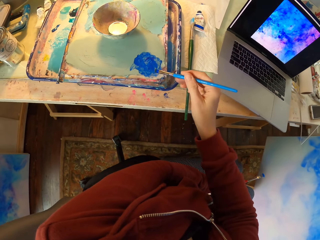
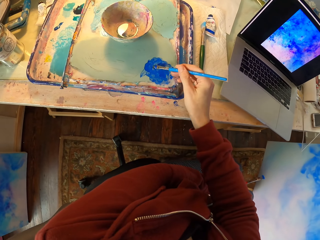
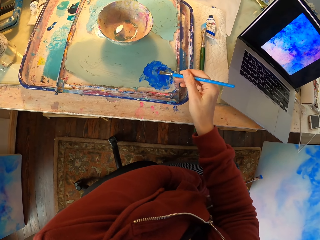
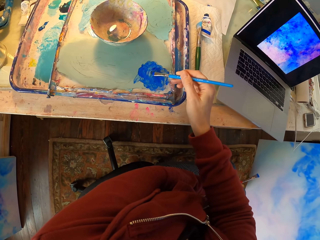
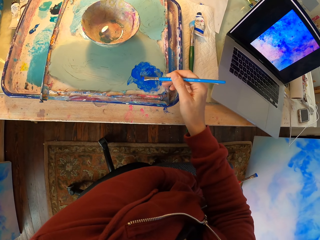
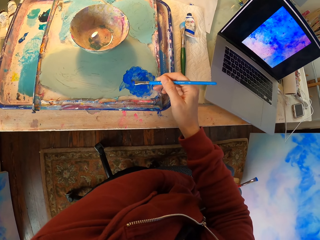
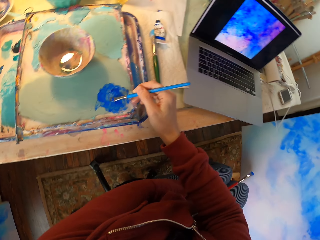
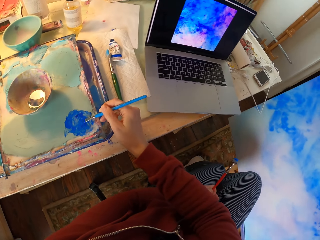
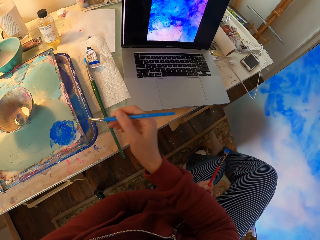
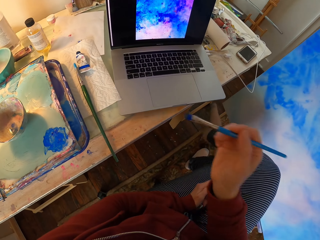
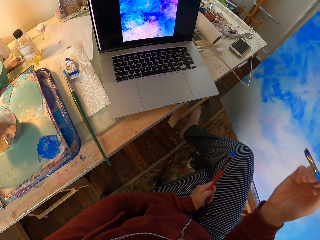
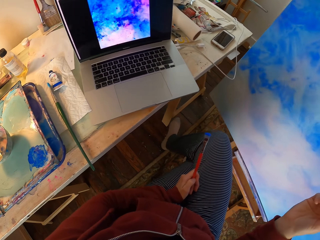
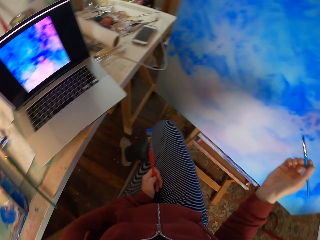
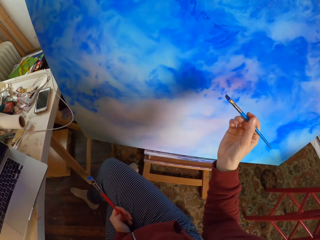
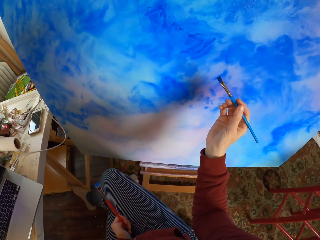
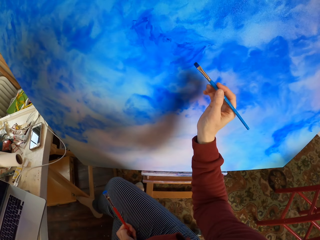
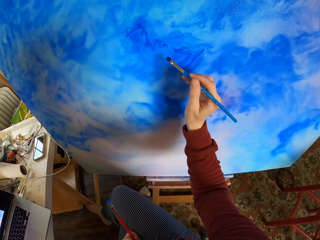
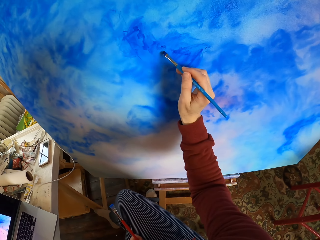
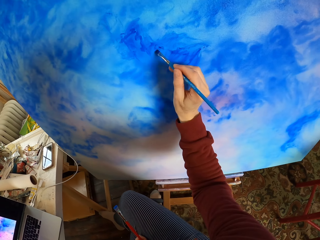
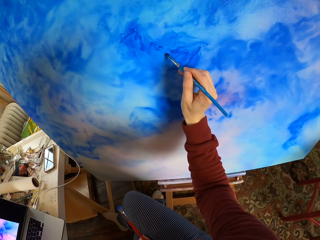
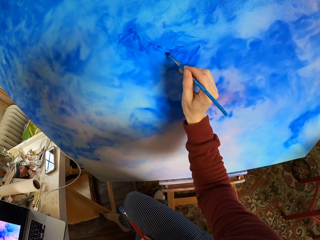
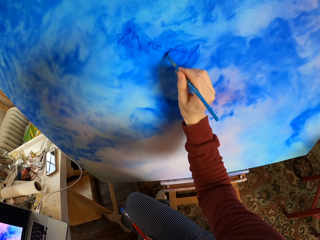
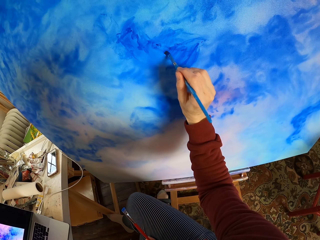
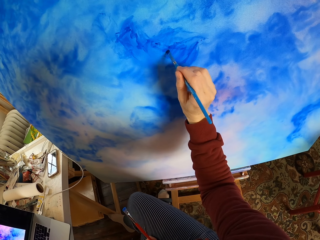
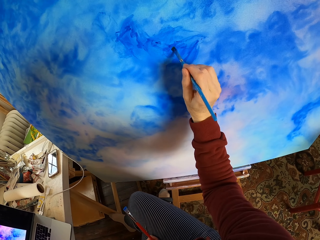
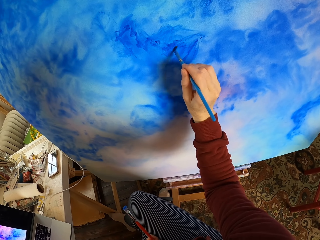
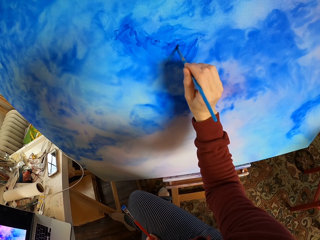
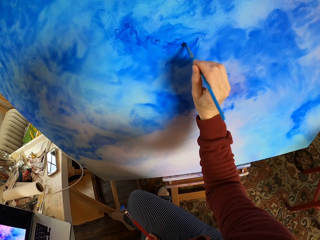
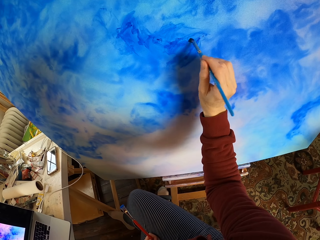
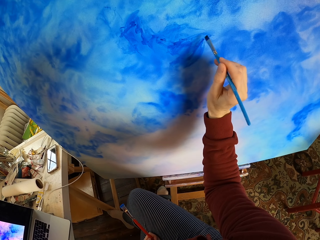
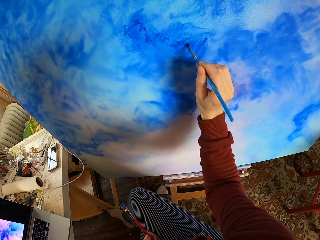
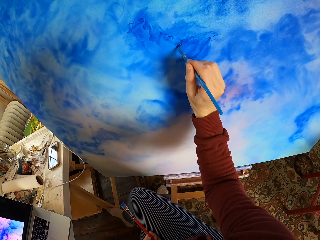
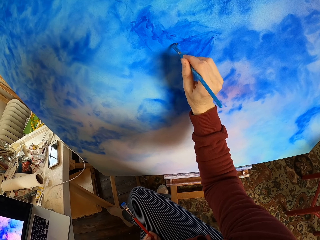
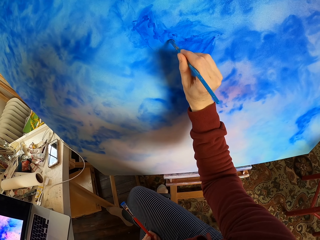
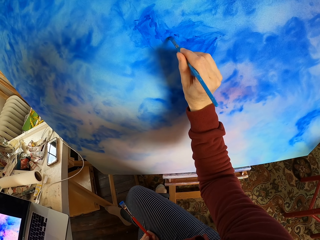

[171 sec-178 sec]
The camera wearer picks paint from the paint tray. They dip the brush in the paint. They look at the laptop. They cross their legs. They paint on a canvas.

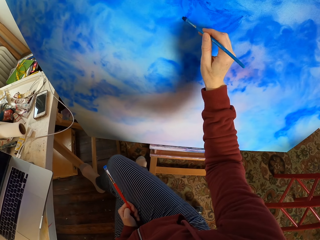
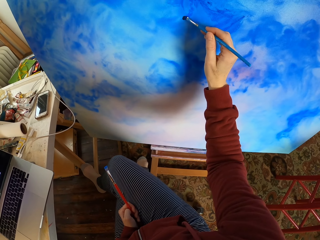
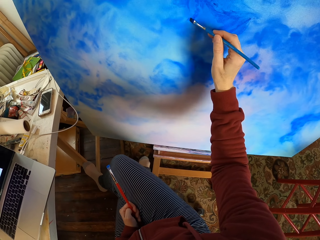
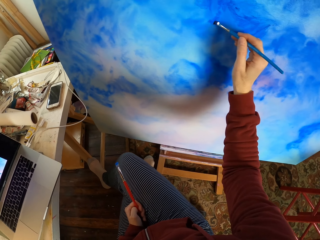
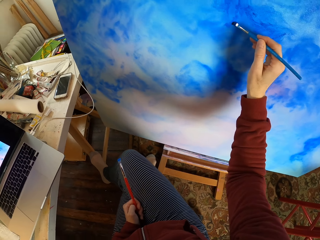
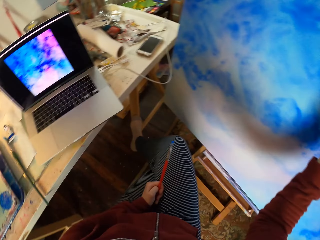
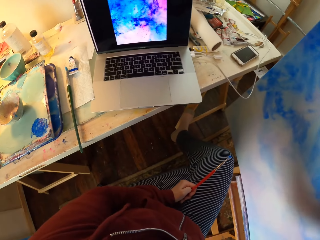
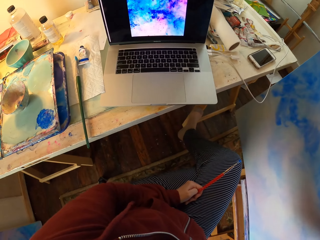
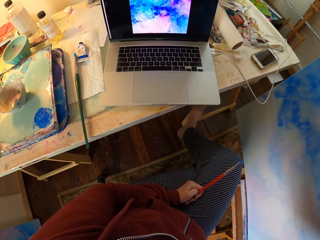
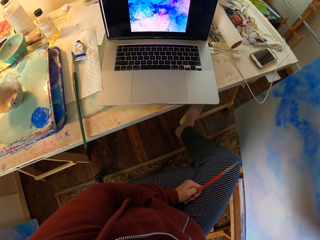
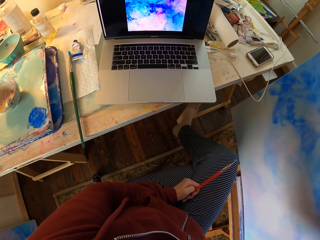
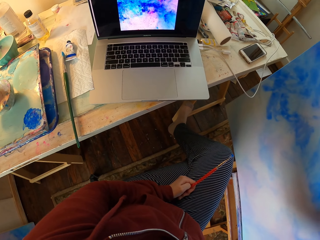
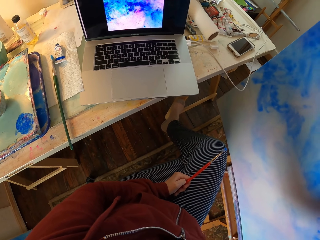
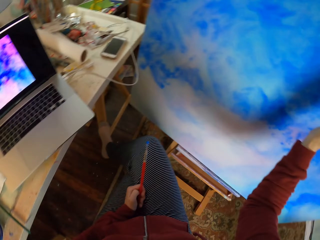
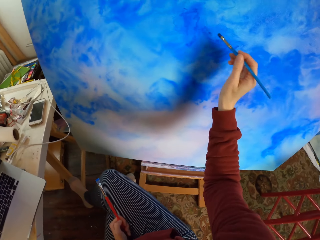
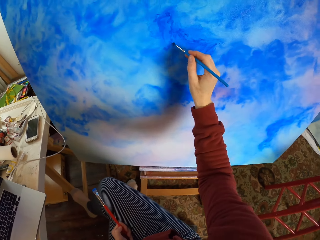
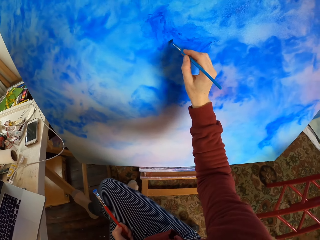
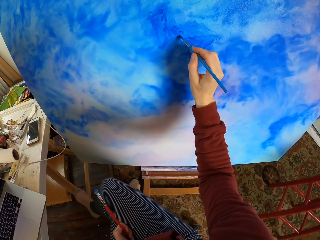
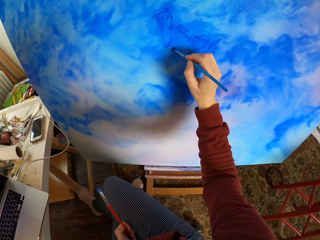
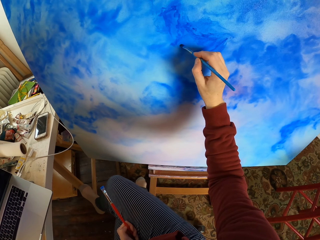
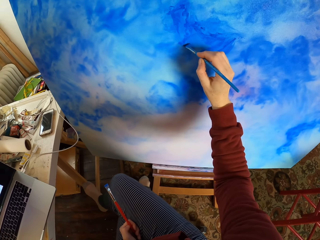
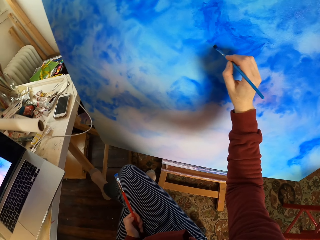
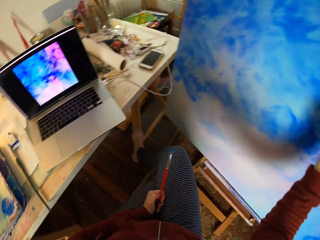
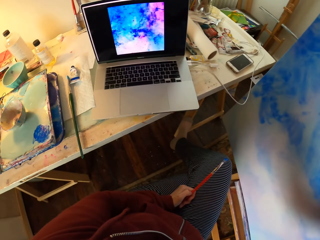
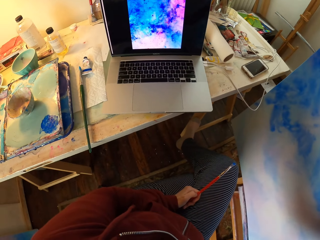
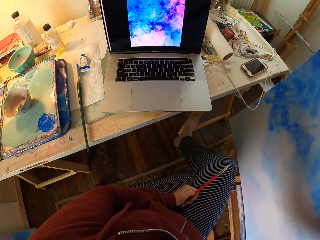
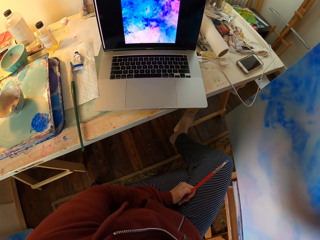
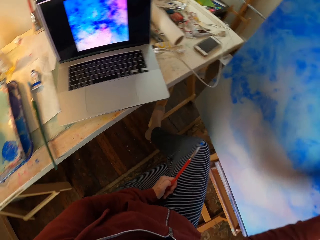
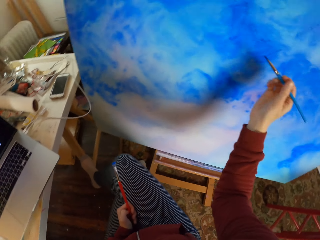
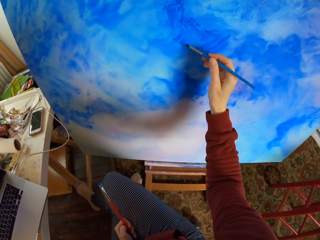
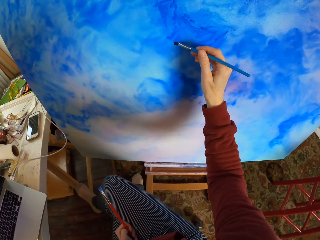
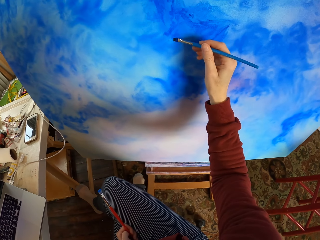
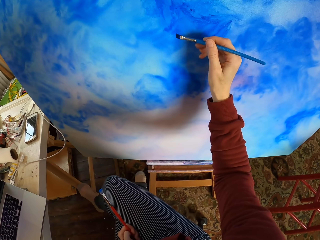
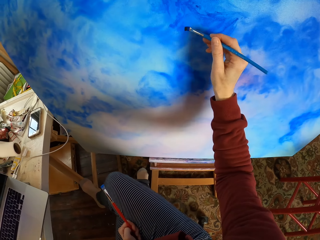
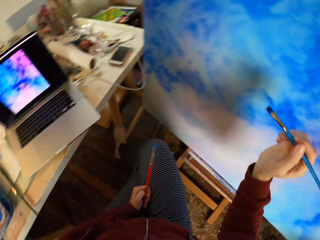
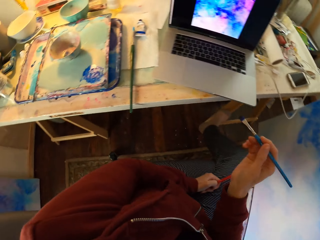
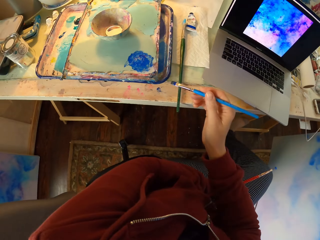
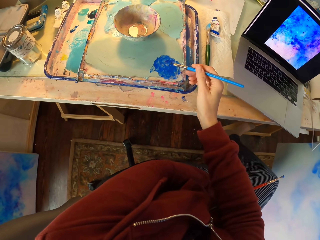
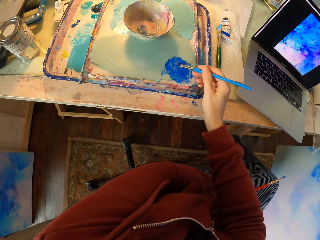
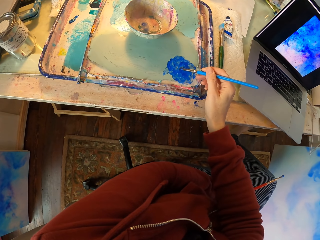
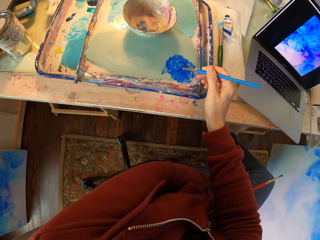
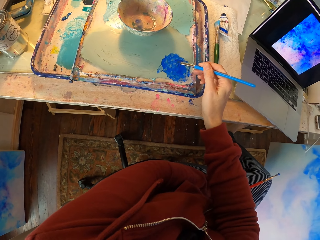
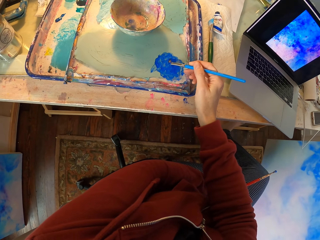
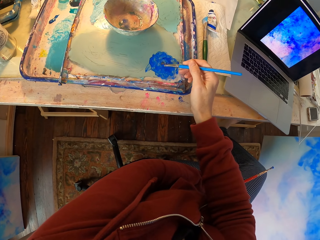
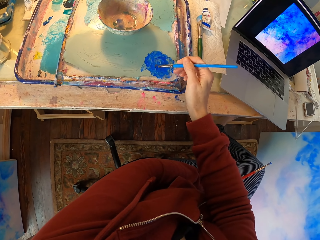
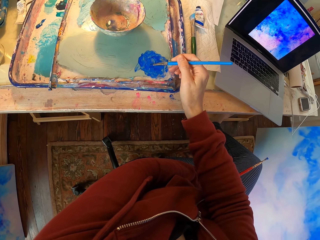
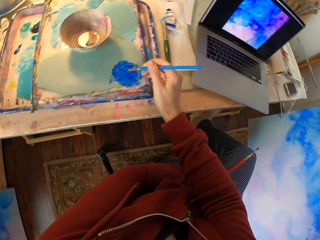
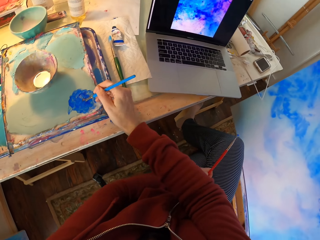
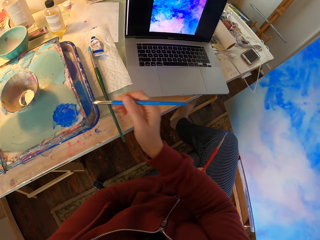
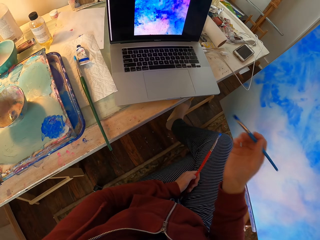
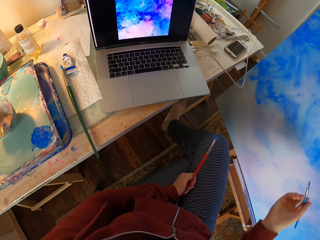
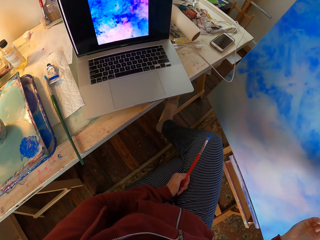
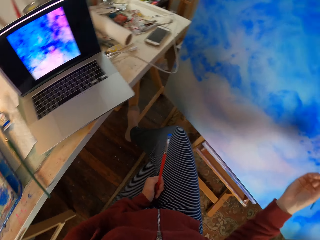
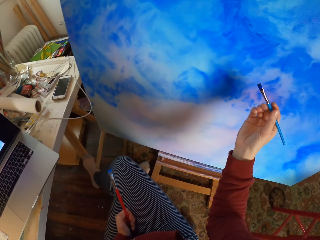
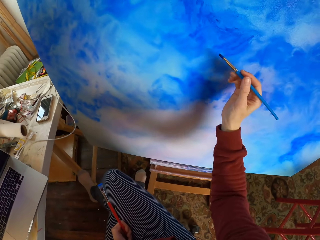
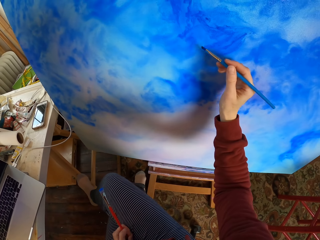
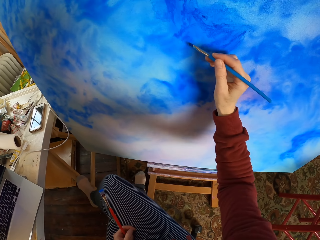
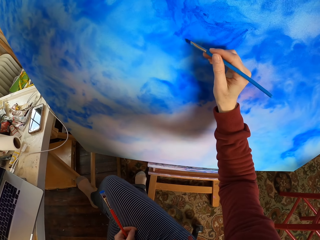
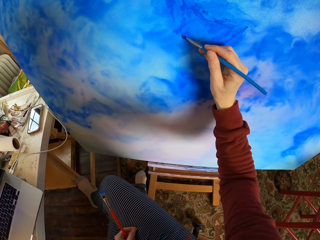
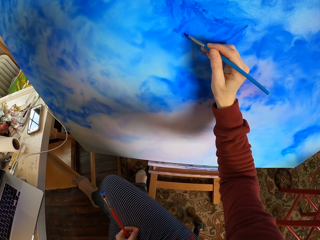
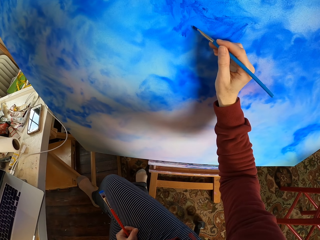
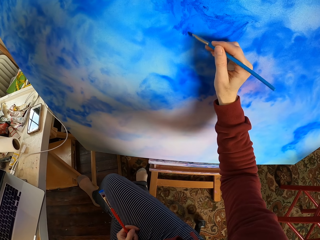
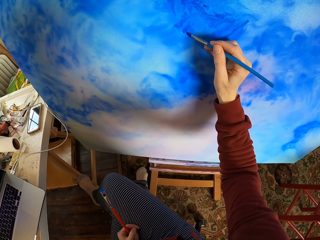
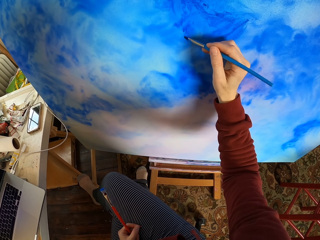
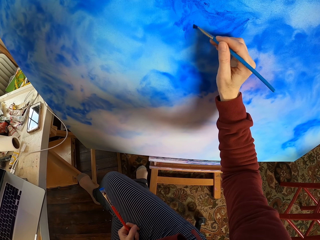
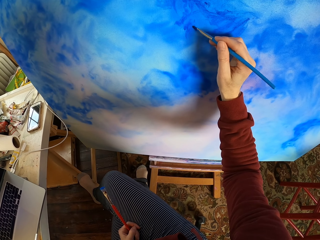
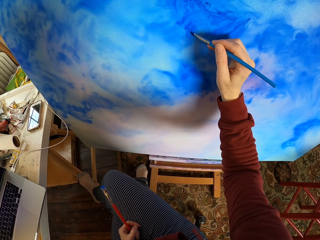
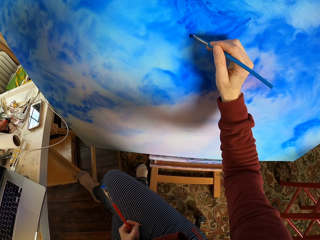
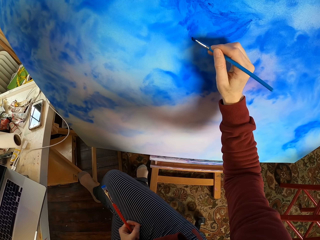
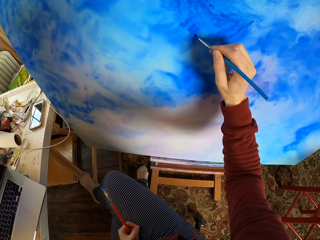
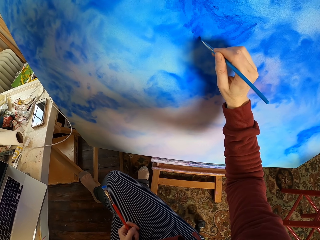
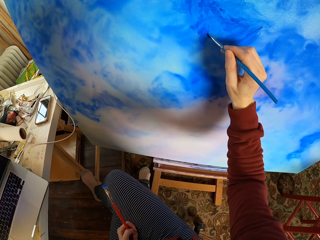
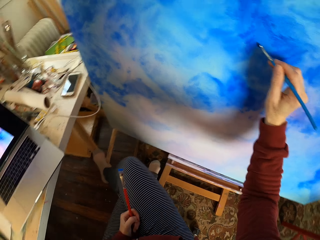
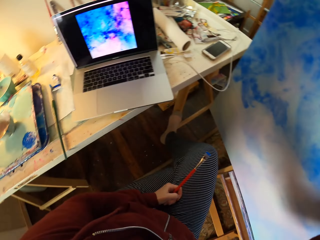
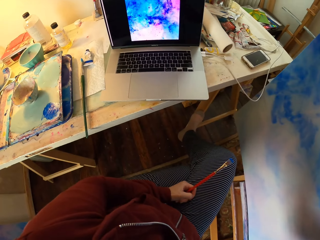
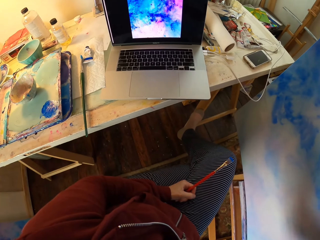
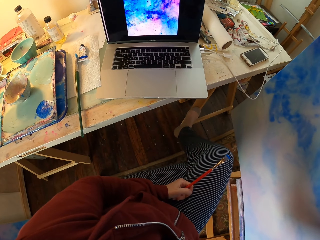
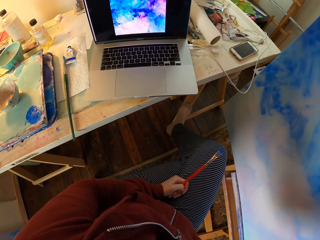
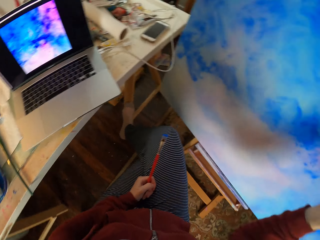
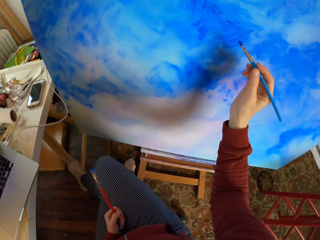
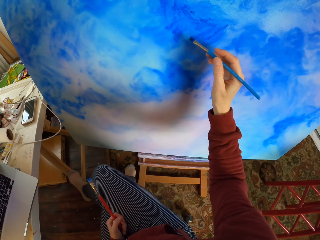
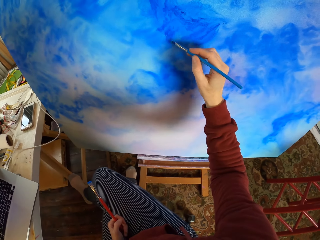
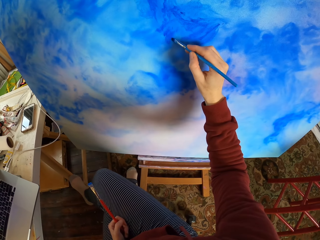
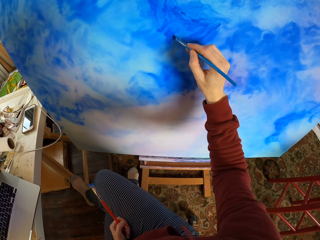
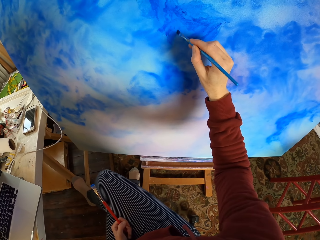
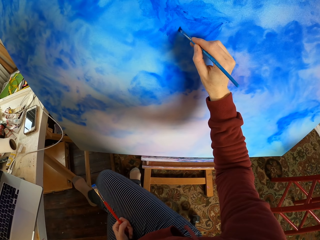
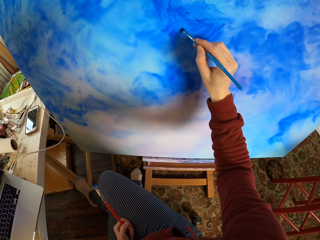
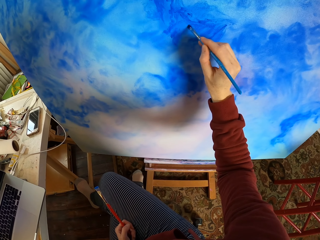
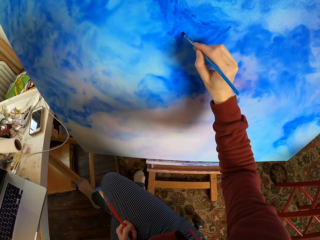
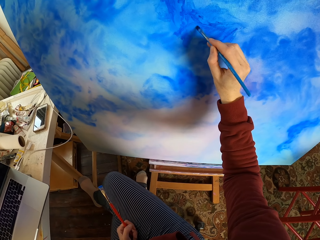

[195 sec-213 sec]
The camera wearer paints on a canvas. They look at the laptop. They paint on the canvas. They look at the laptop. They paint on the canvas. They dip a brush in paint. They pick paint from a paint tray. They look at the laptop. They paint on the canvas. They look at the laptop. They paint on the canvas.
